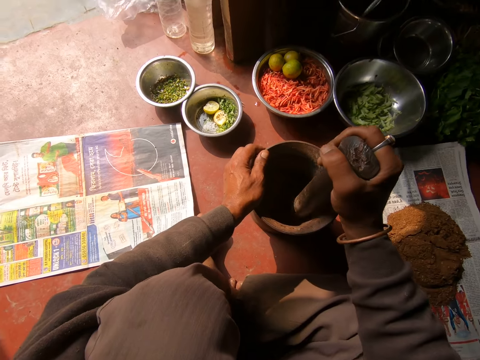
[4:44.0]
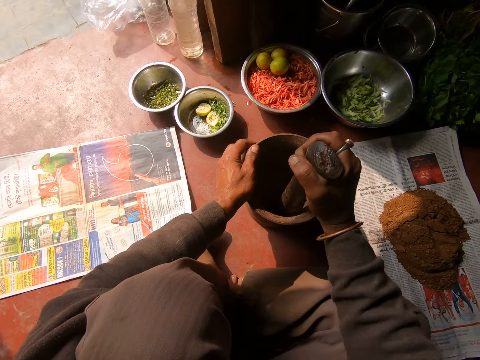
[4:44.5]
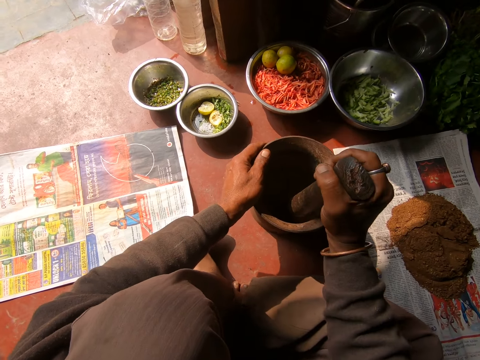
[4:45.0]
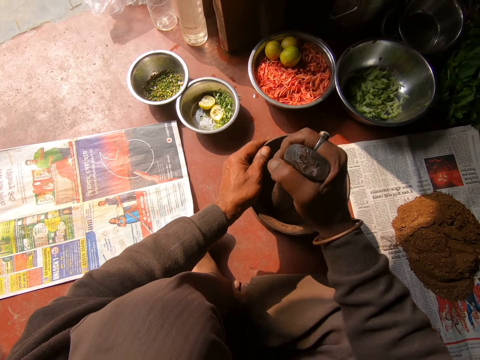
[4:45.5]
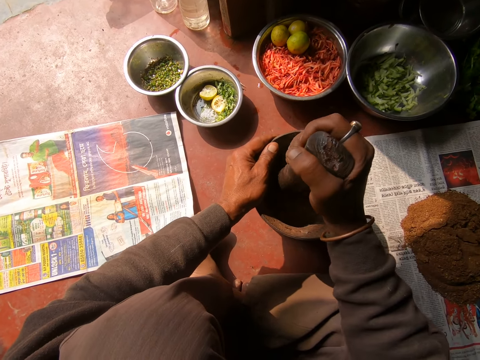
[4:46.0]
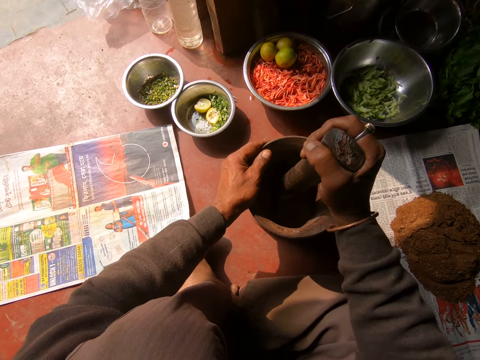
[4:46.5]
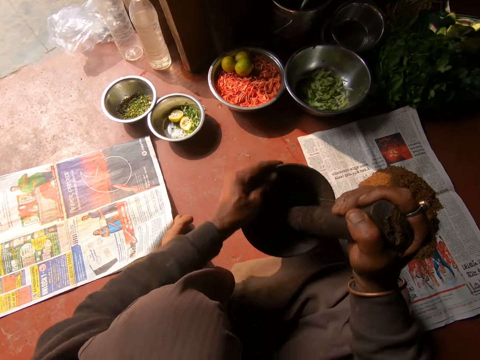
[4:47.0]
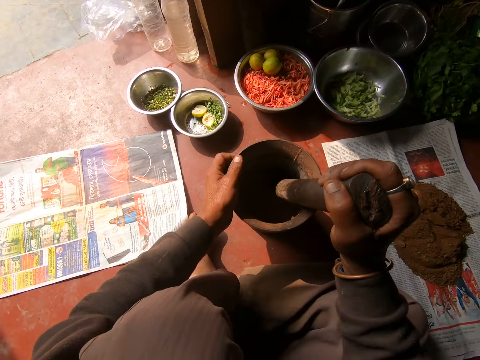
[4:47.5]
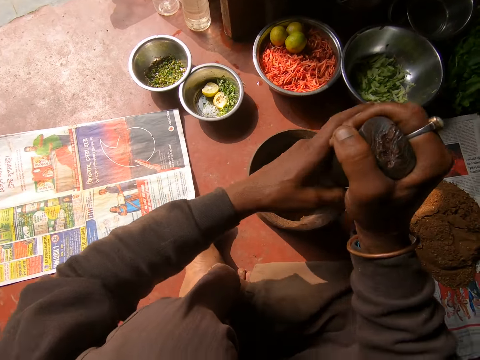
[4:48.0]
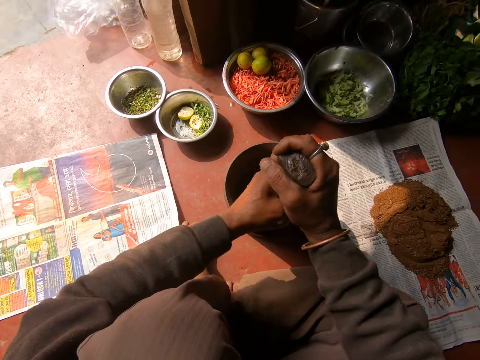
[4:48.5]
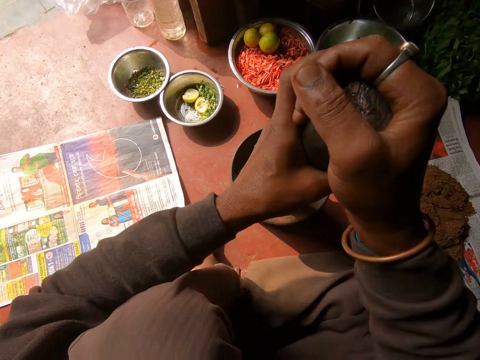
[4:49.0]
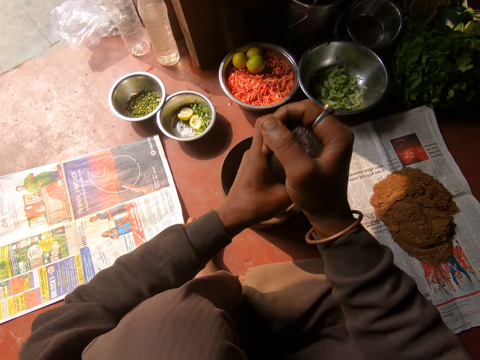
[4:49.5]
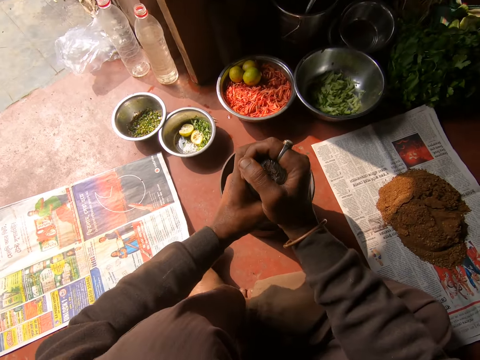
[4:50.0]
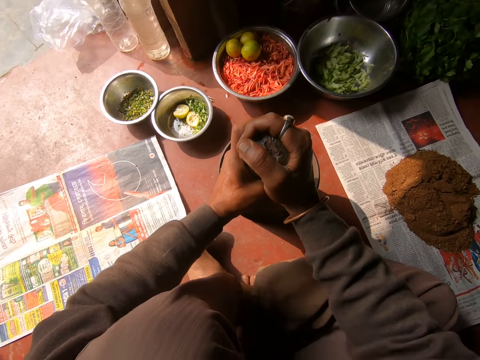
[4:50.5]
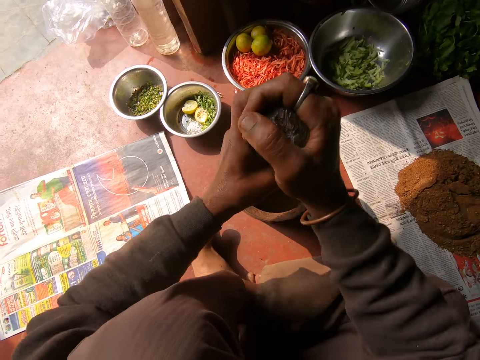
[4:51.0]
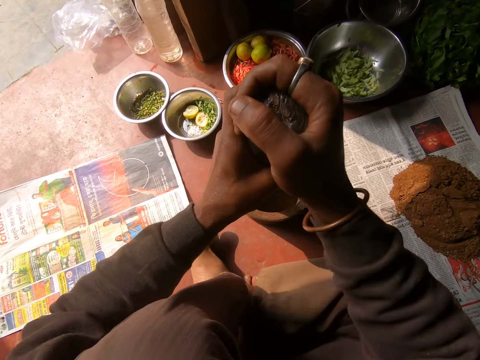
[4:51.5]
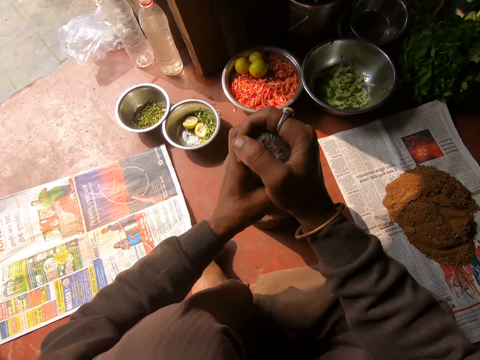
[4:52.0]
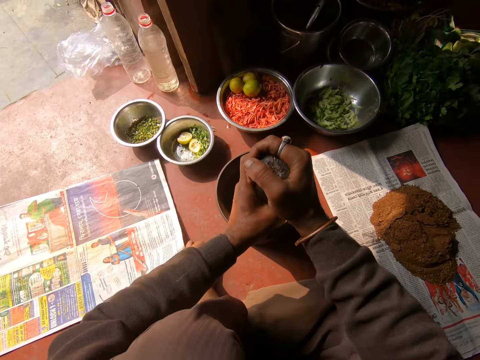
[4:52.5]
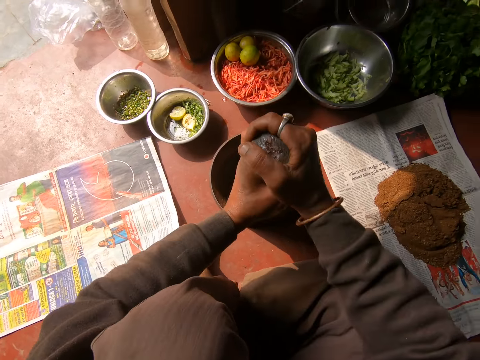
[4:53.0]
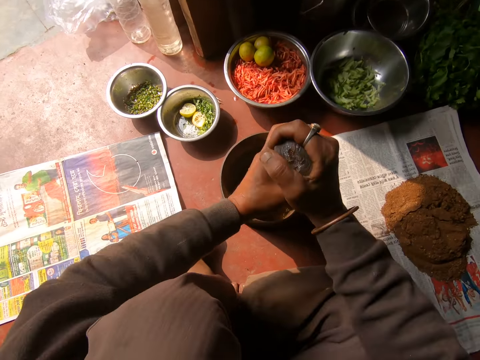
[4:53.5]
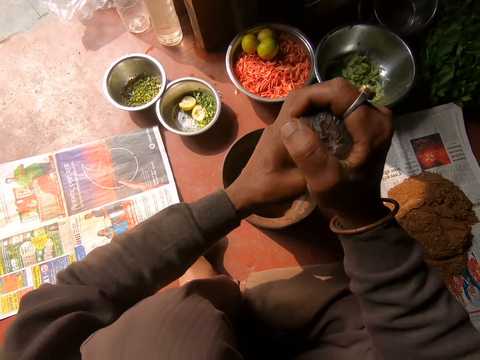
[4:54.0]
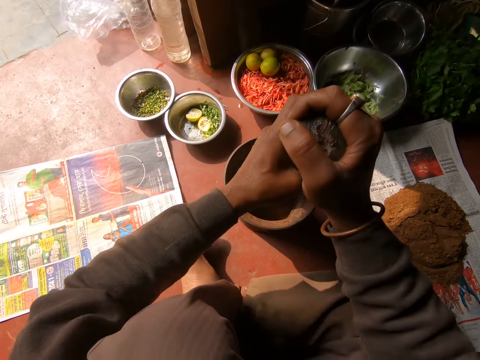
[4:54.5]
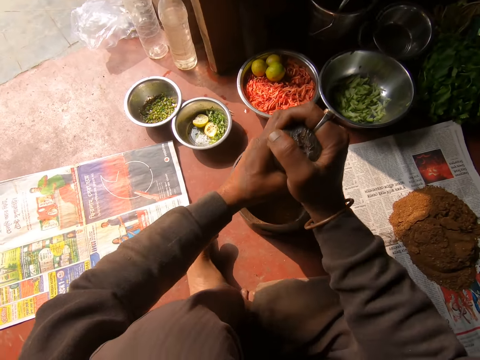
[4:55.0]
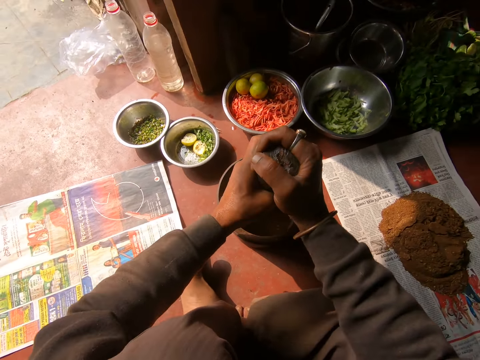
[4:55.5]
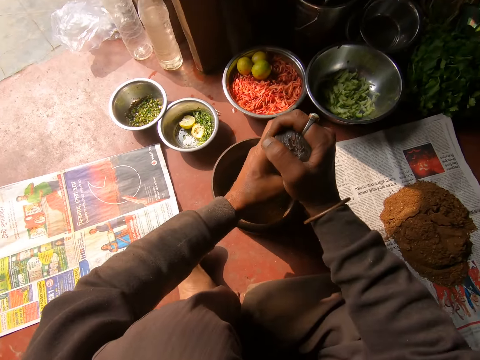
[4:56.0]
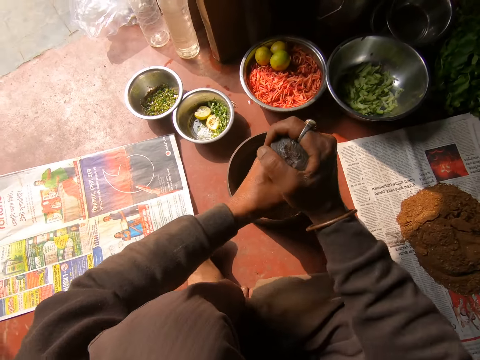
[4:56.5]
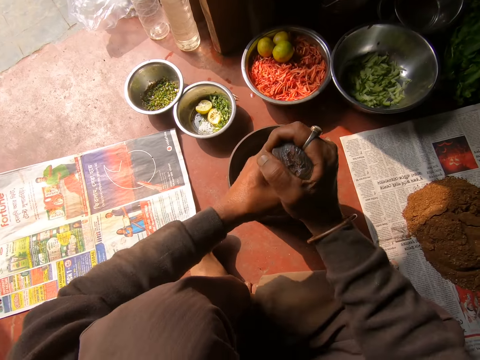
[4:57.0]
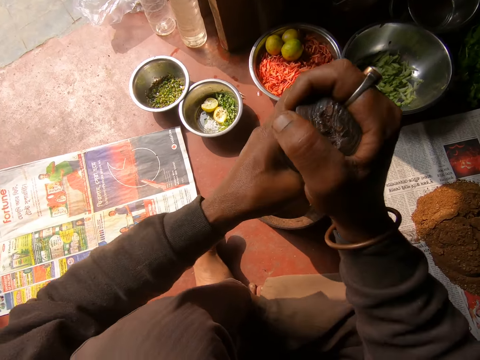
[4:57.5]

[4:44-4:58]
The camera wearer stirs the mixture in the mortar with the pestle in his right hand. He shakes the mortar with his left hand. He pounds the mixture in the mortar with the pestle in both hands.

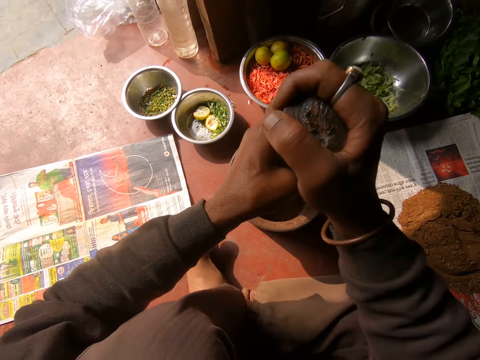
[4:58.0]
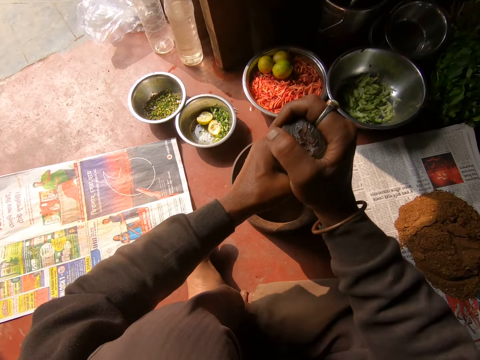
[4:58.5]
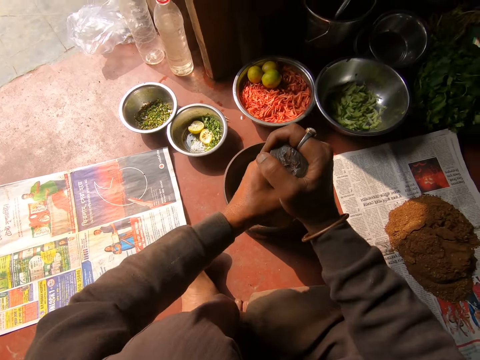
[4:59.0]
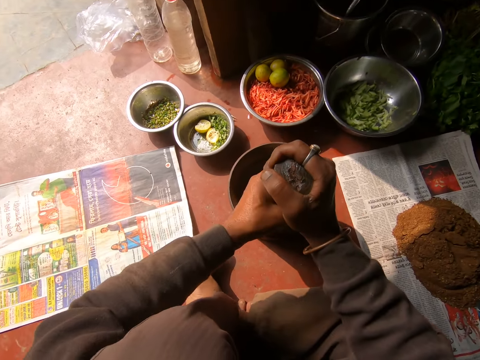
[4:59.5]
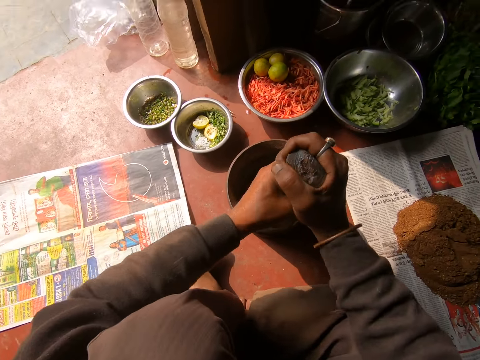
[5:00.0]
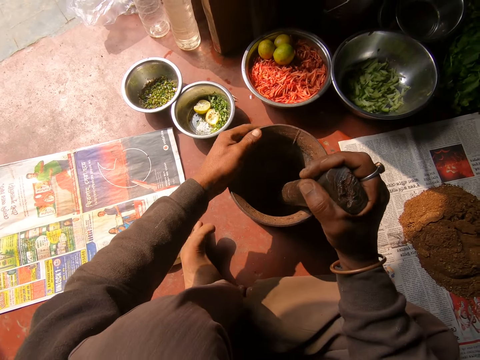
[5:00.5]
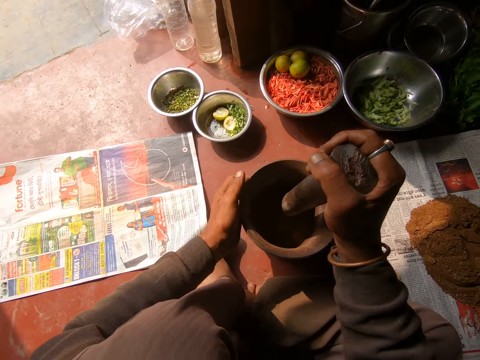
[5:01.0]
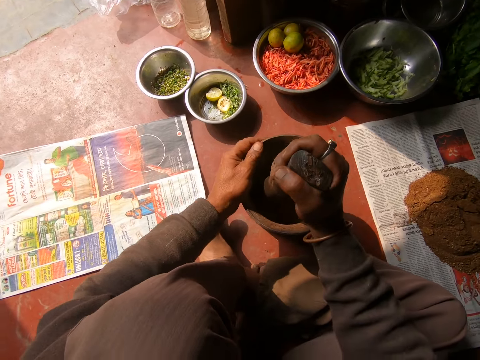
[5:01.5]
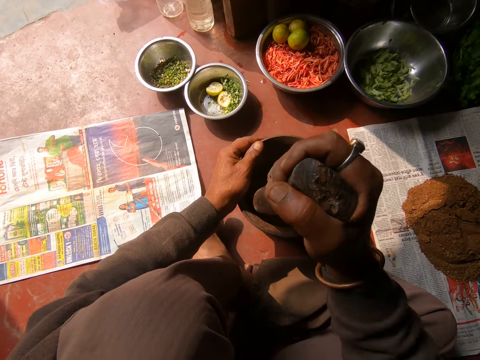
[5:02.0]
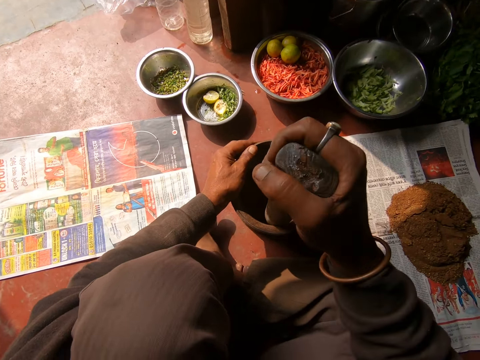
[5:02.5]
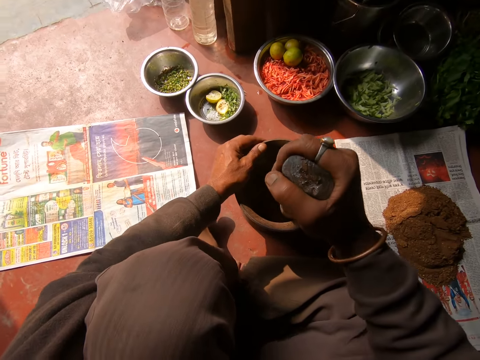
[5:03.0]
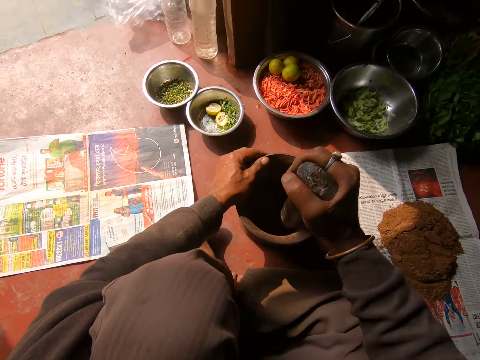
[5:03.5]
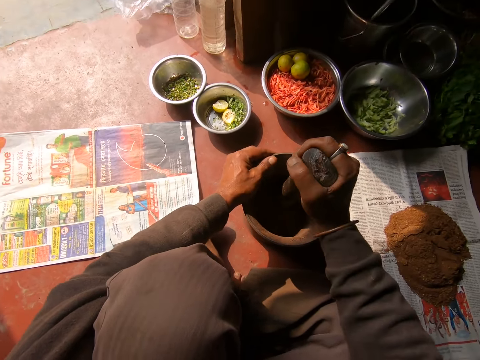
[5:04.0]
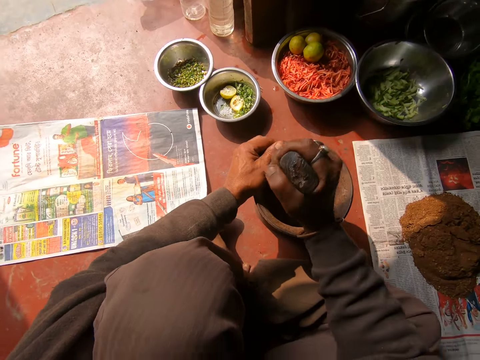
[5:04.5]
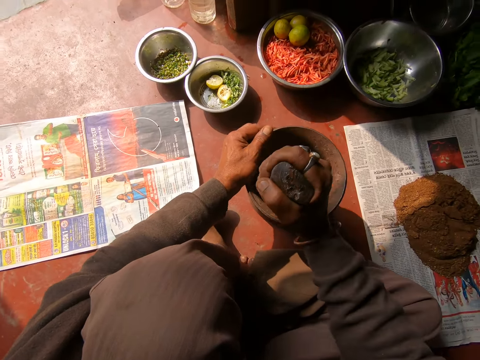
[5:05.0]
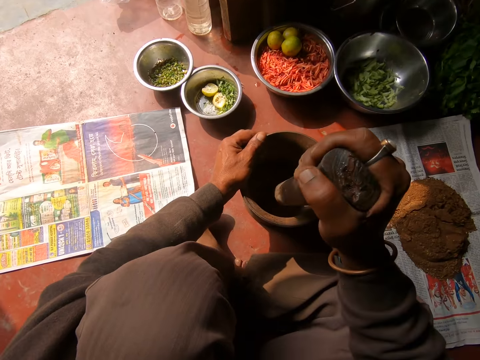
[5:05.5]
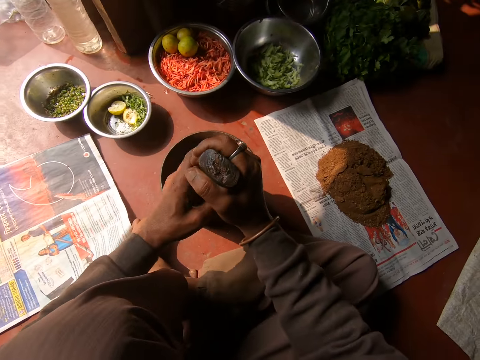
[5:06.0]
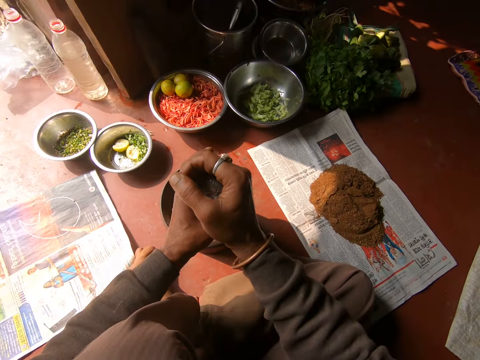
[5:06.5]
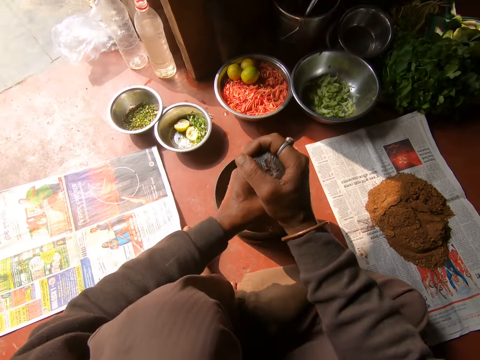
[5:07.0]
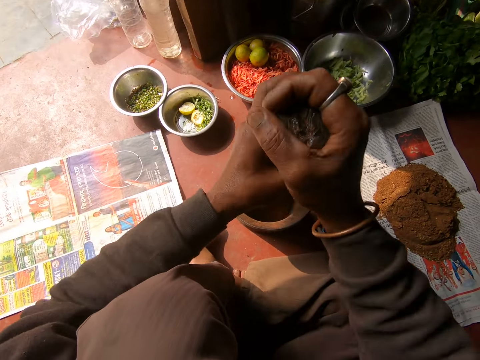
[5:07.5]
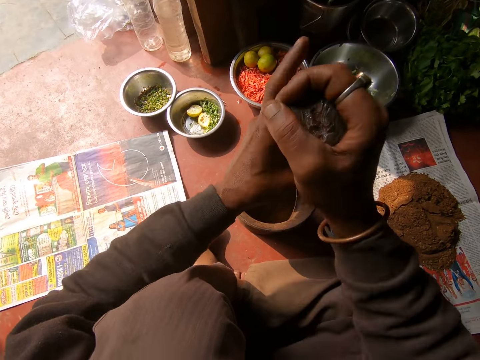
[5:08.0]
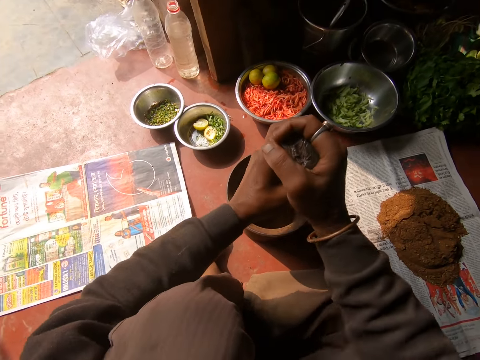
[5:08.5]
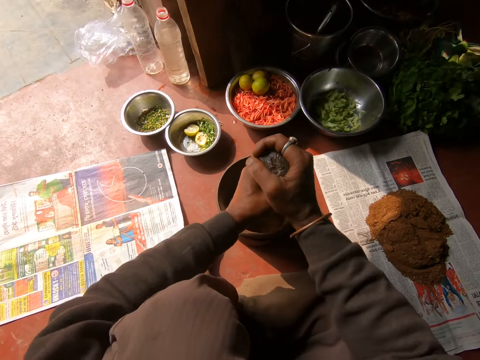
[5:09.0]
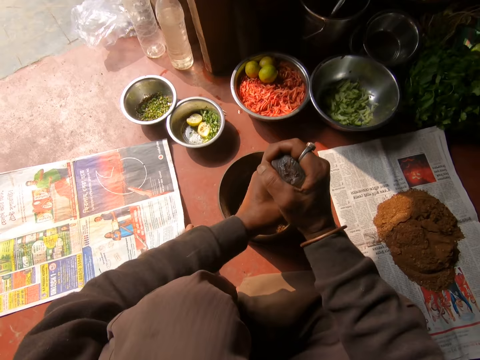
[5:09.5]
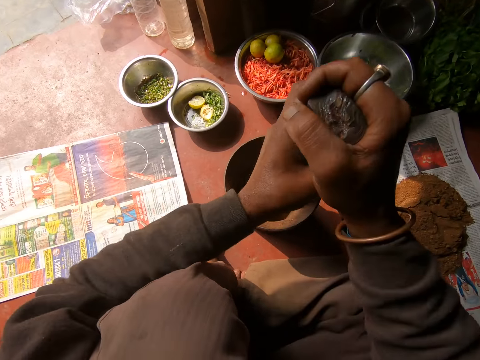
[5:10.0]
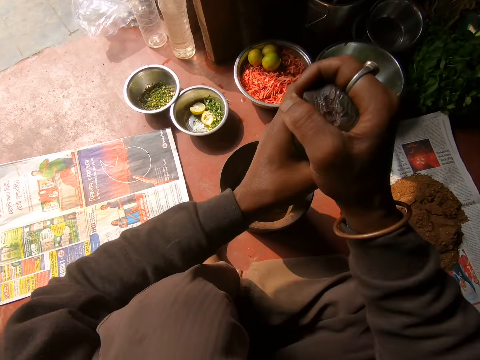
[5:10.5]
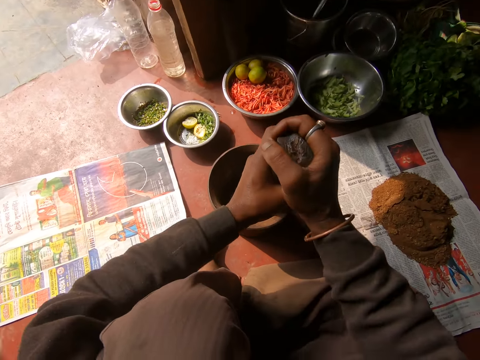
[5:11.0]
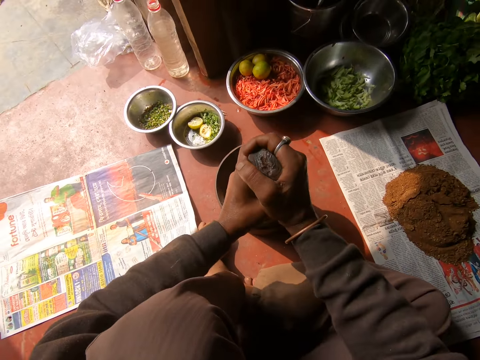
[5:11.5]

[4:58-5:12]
The camera wearer rotates the pot or mortar. He holds the mortar with his left hand. He pounds the mixture in the mortar with the pestle in his right hand. He pounds the mixture in the mortar with the pestle in both hands.
